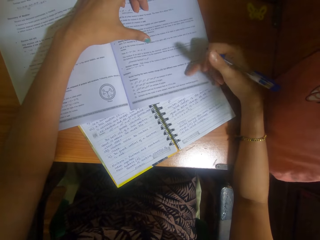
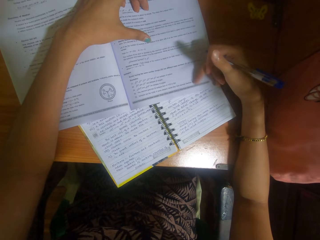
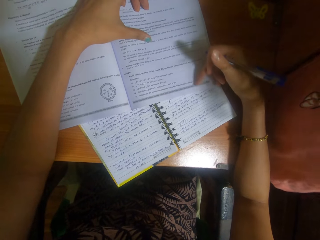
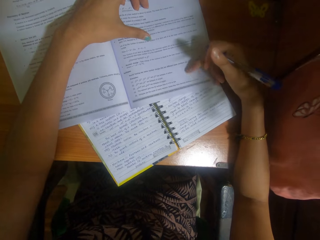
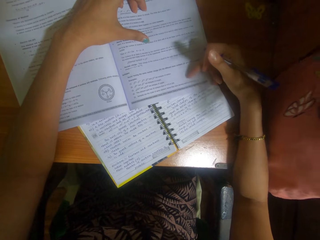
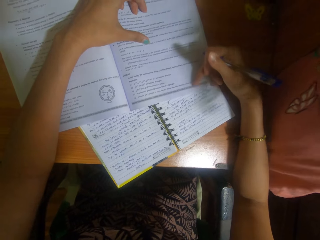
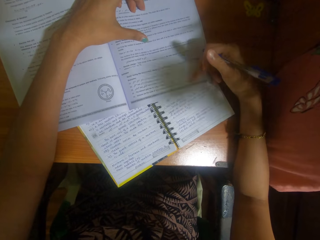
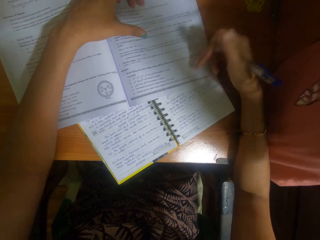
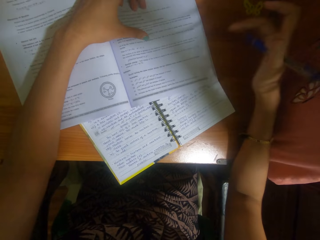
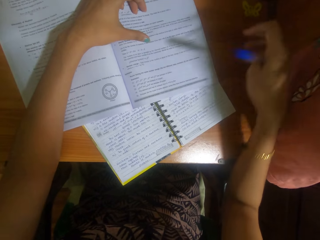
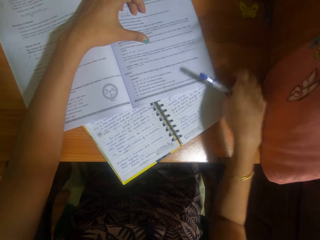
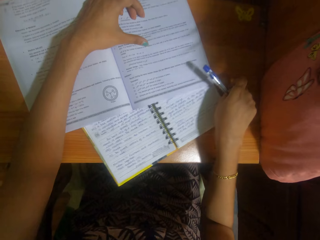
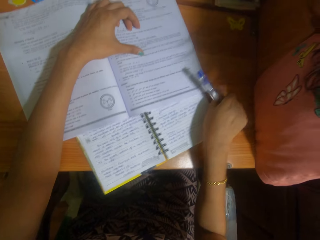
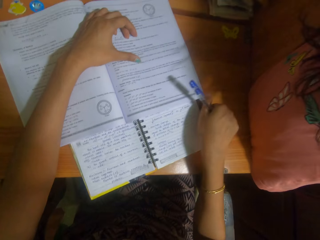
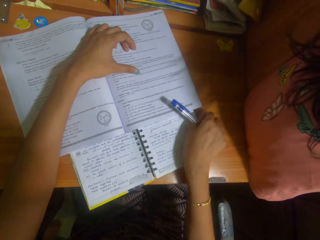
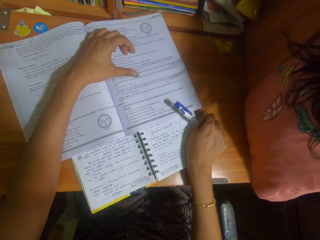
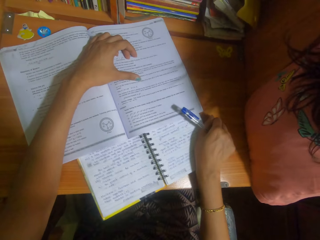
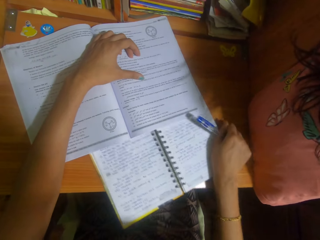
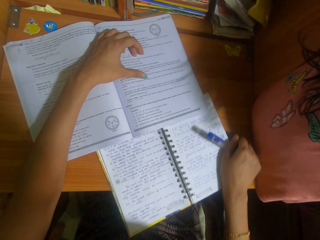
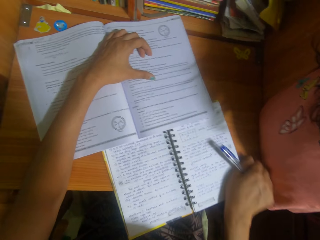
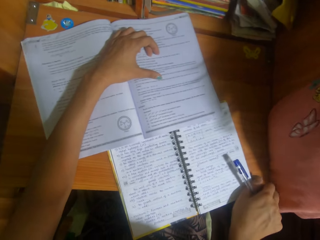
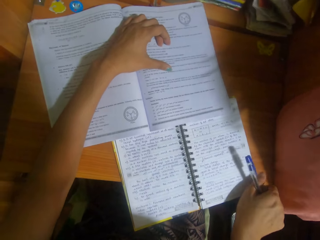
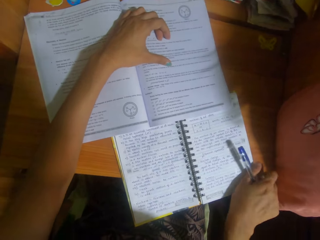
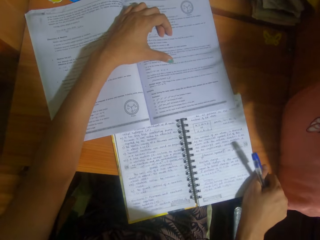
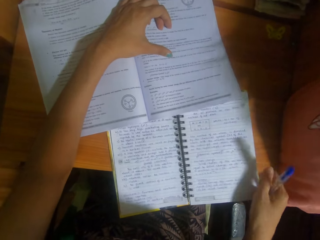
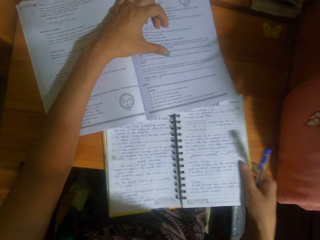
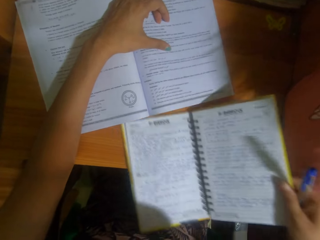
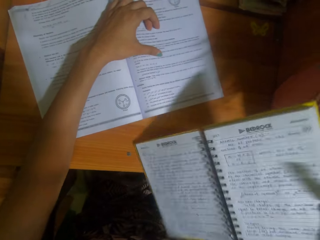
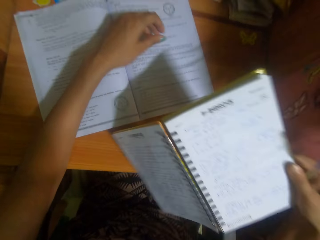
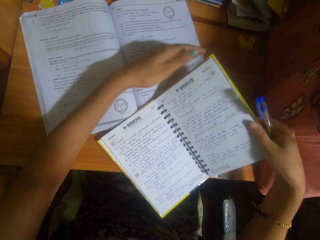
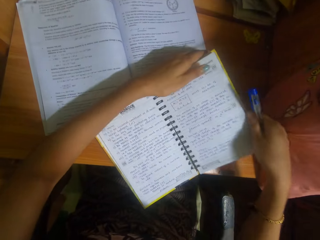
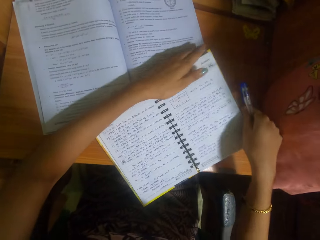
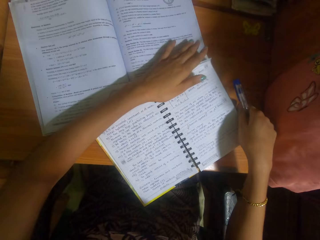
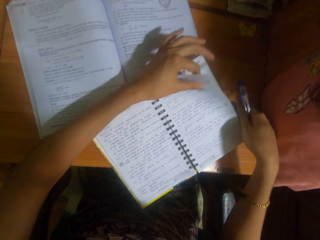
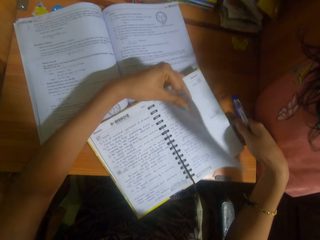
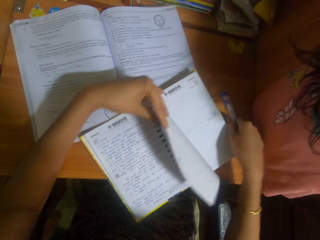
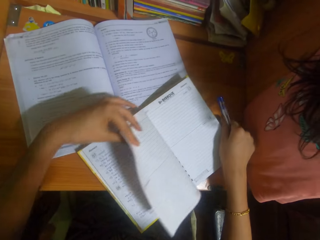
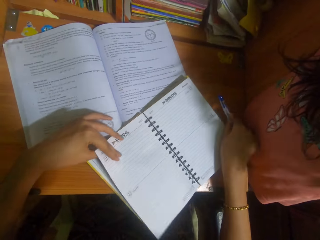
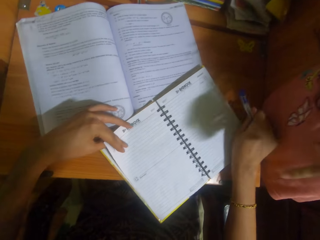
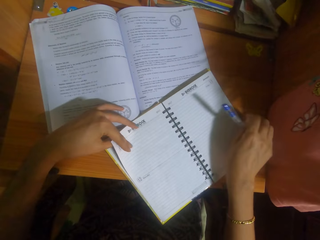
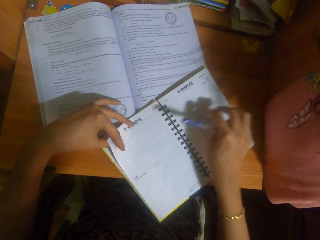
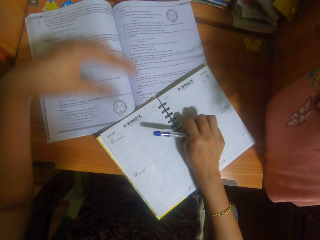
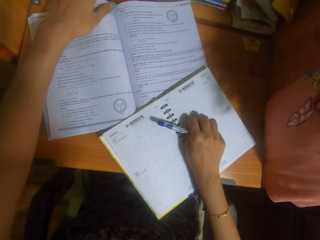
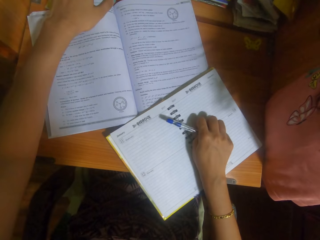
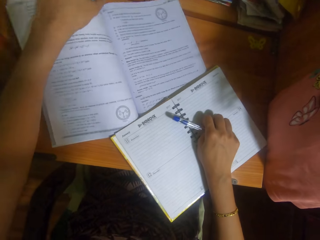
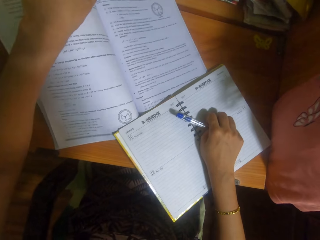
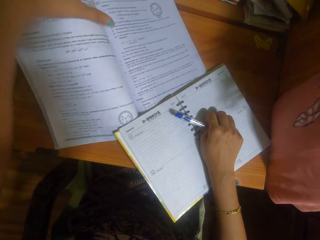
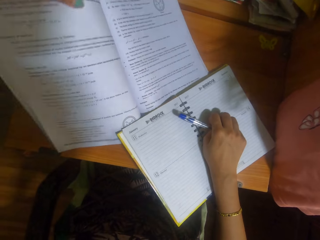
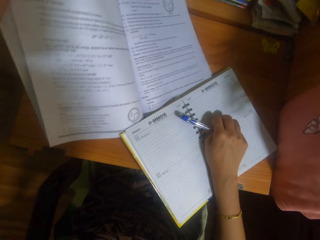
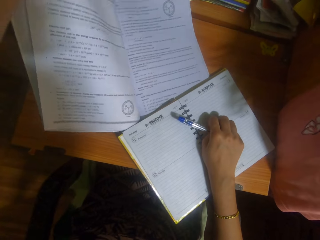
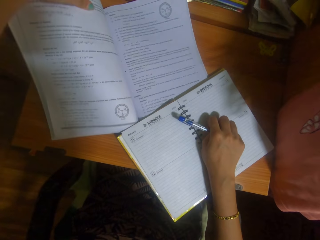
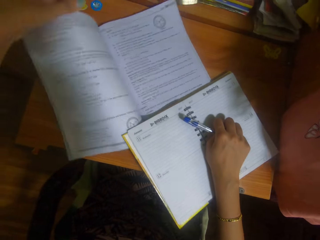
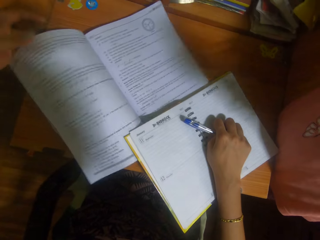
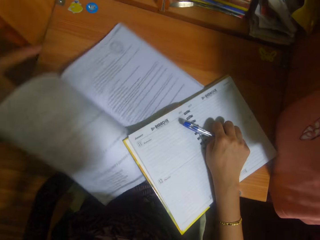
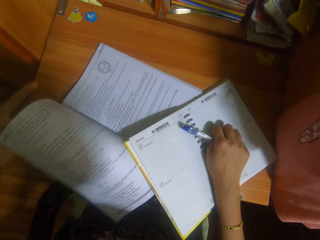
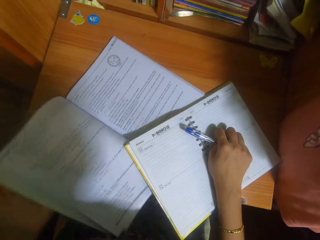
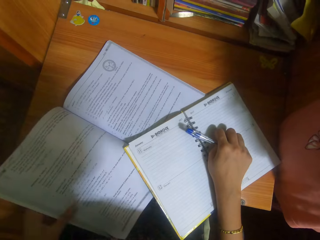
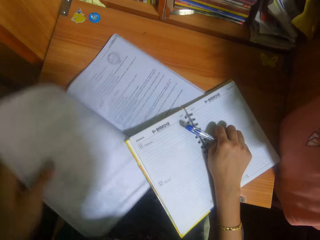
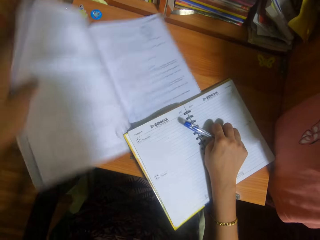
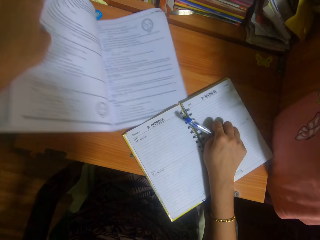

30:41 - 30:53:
The camera wearer adjusts the book on the table with her right hand. She flips the book in her right hand on the table with her left hand. She holds the book to the table with her right hand. She adjusts the textbook on the table with her left hand.

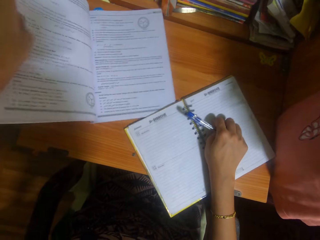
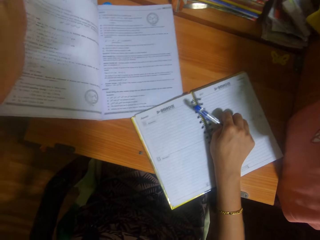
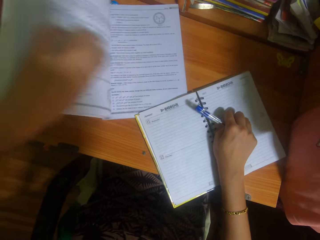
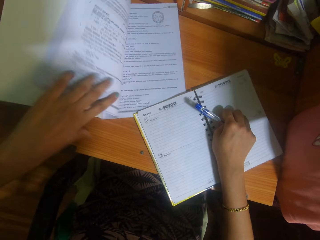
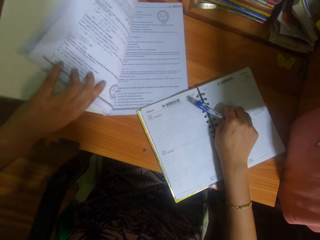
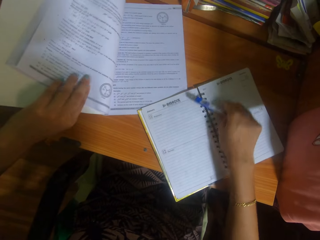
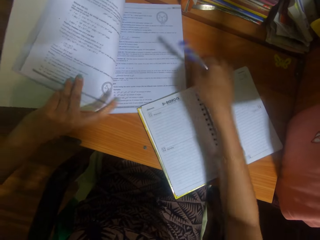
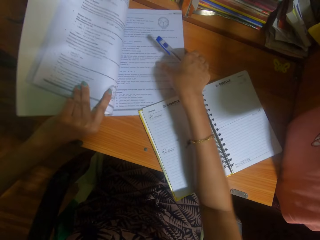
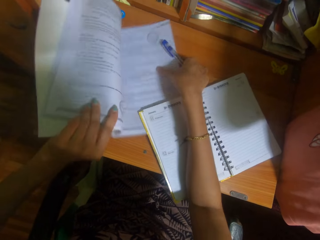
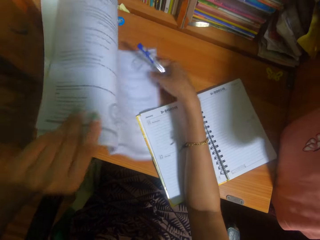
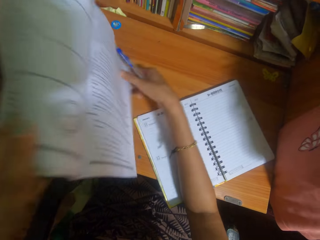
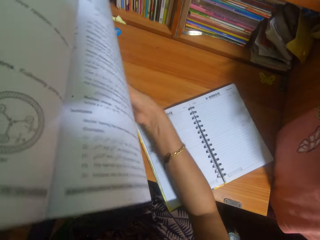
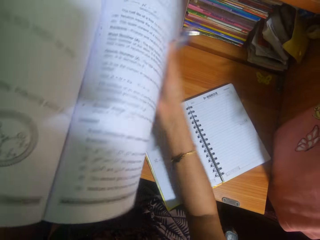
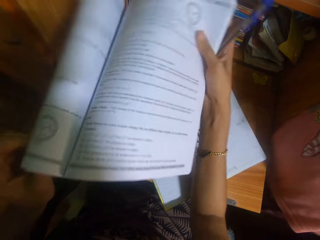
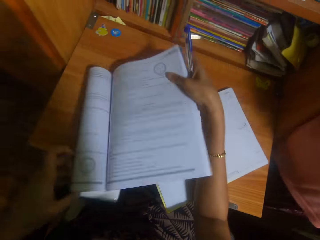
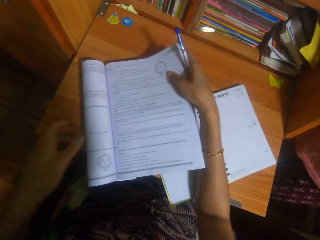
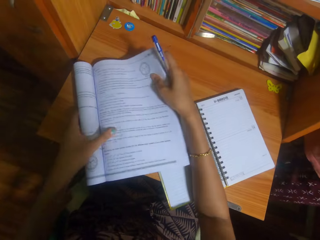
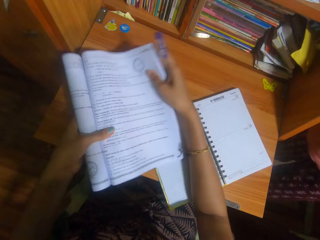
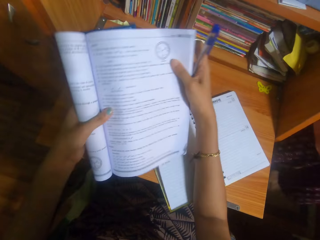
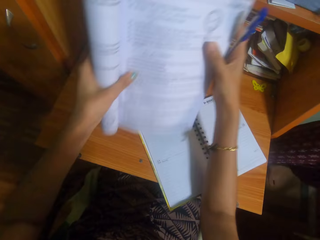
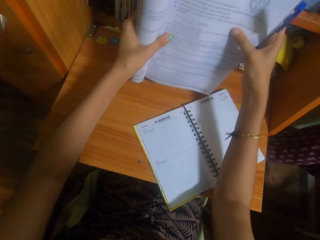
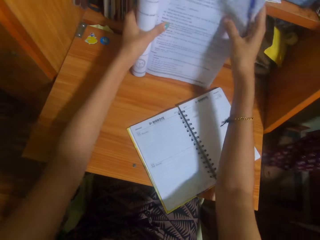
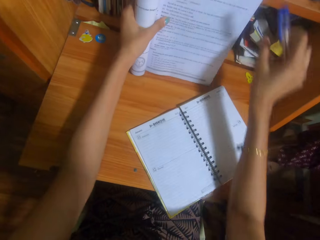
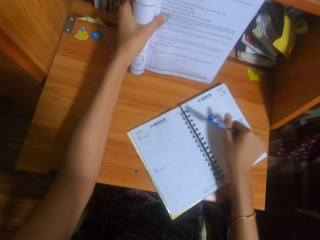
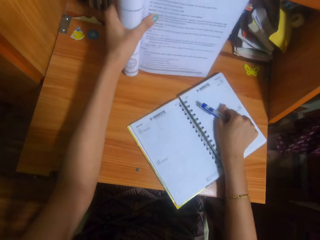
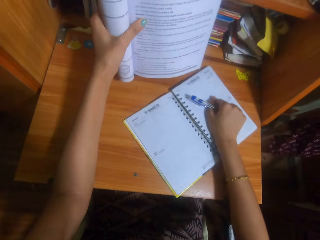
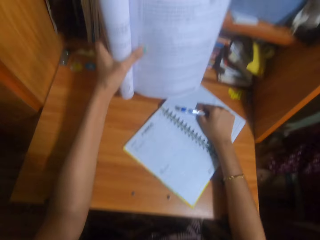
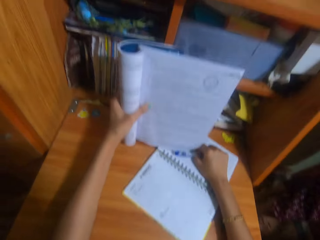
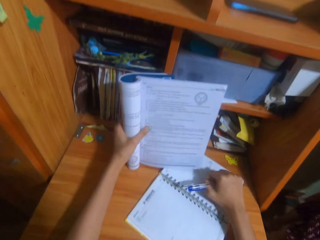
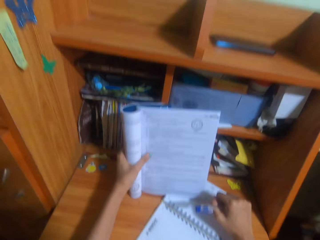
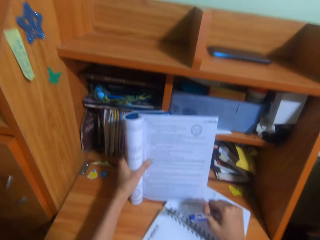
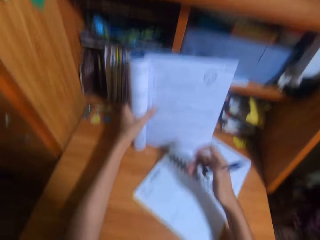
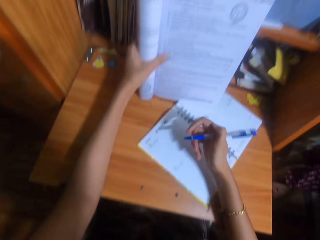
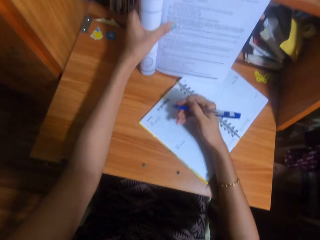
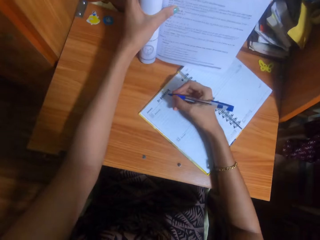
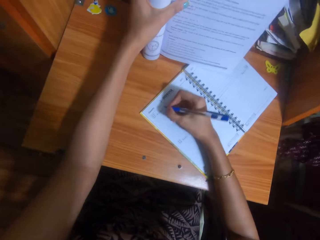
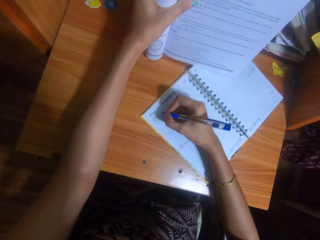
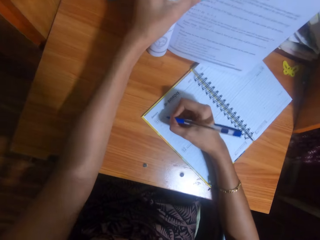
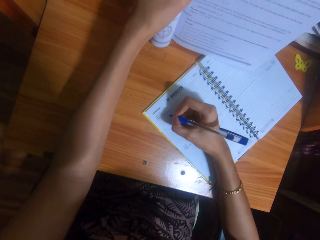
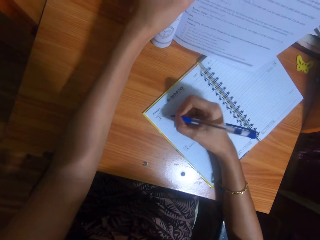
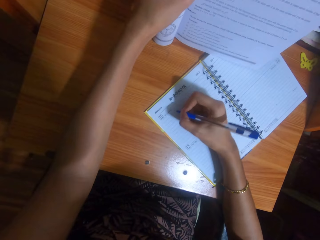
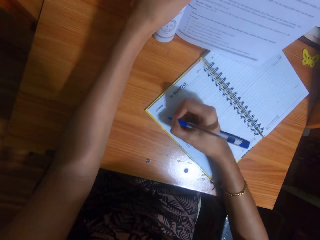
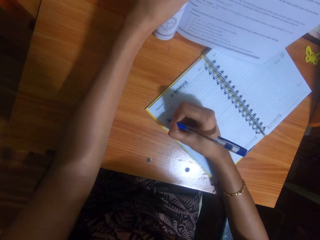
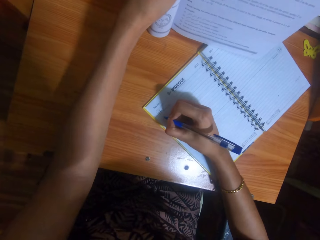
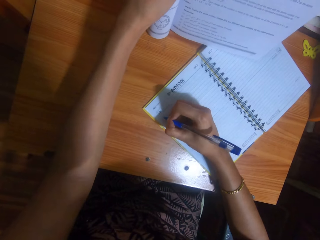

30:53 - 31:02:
The camera wearer picks the textbook from the table with both hands. She holds the textbook to the table with her left hand. She adjusts the book on the table with her right hand. She writes on the book with a pen.
